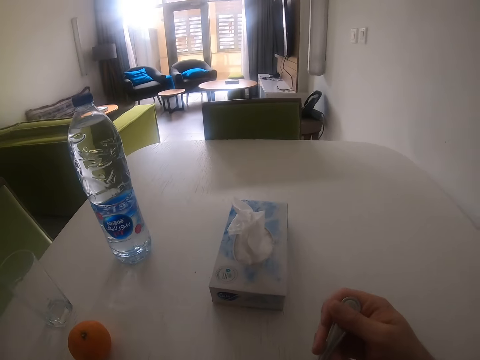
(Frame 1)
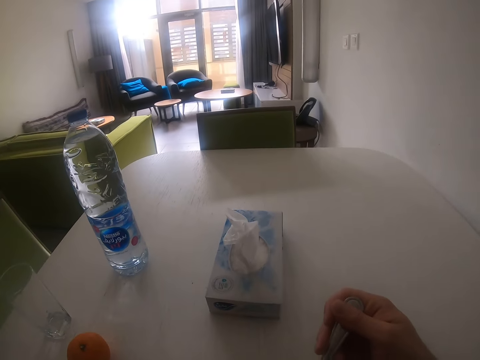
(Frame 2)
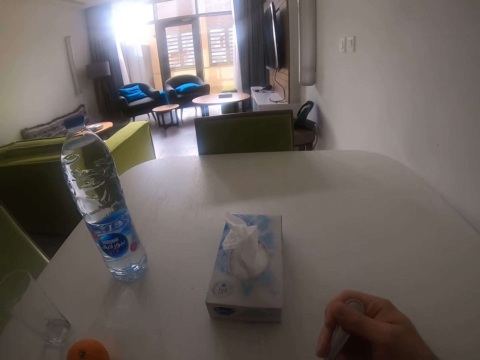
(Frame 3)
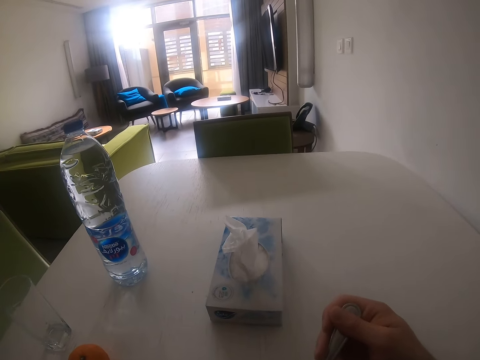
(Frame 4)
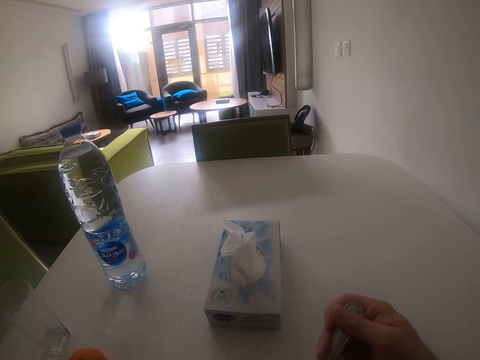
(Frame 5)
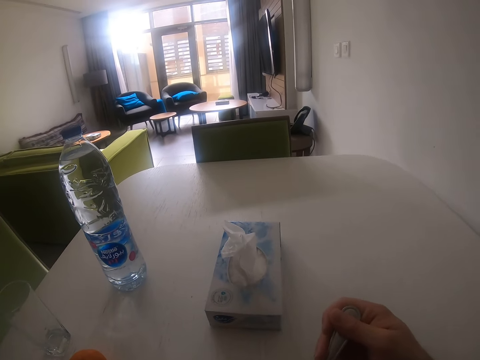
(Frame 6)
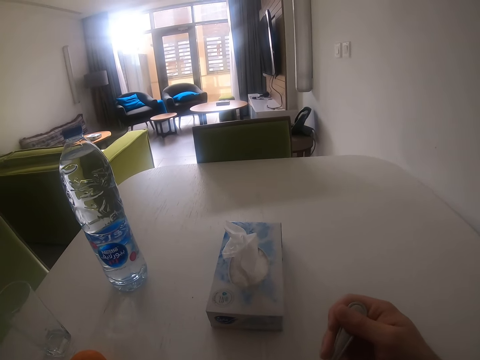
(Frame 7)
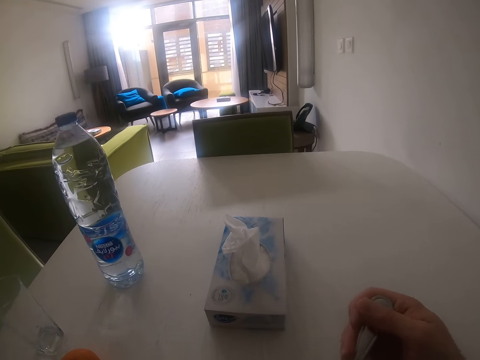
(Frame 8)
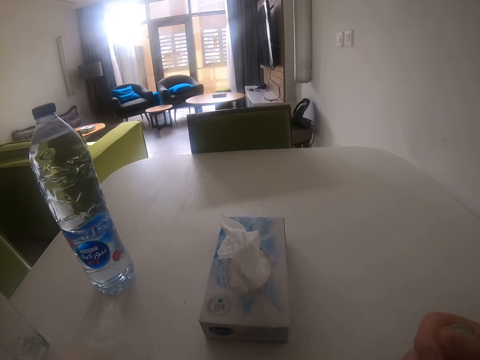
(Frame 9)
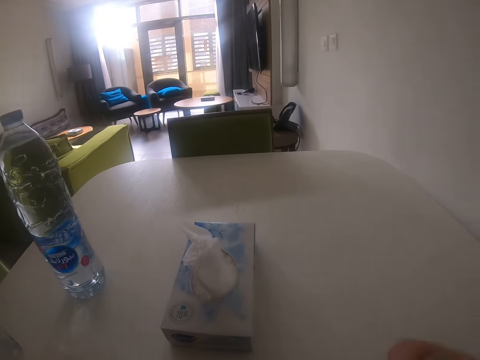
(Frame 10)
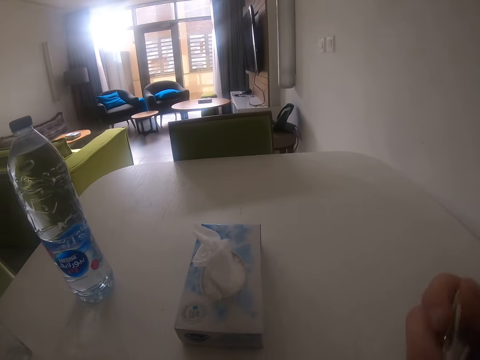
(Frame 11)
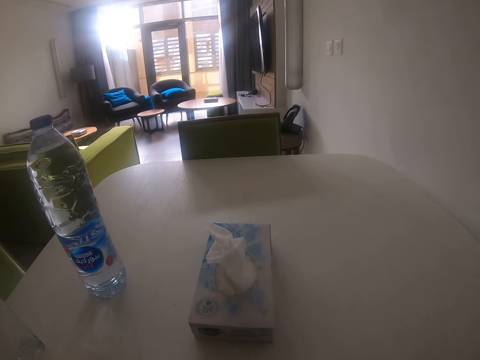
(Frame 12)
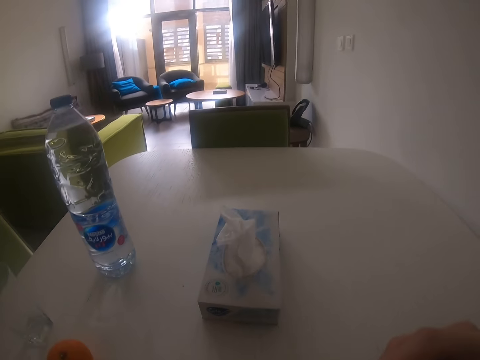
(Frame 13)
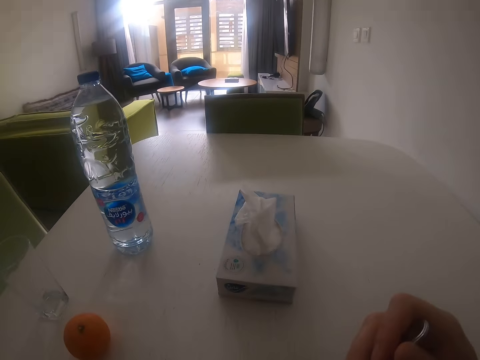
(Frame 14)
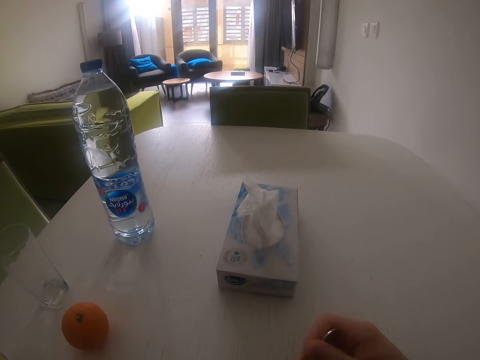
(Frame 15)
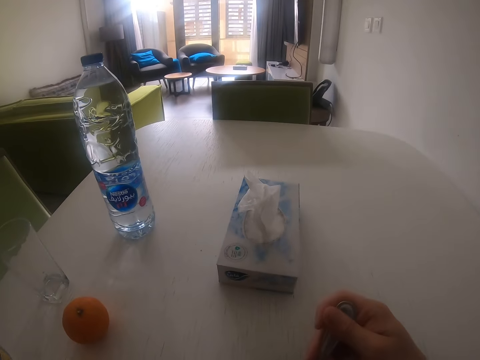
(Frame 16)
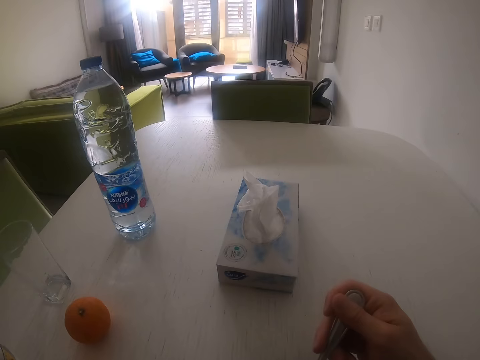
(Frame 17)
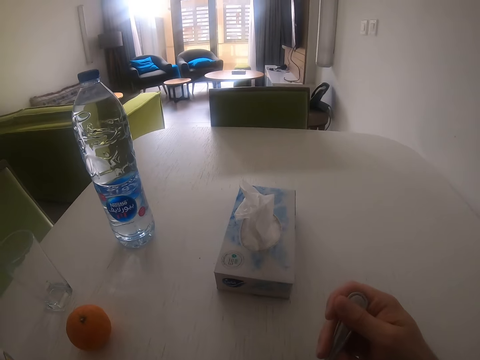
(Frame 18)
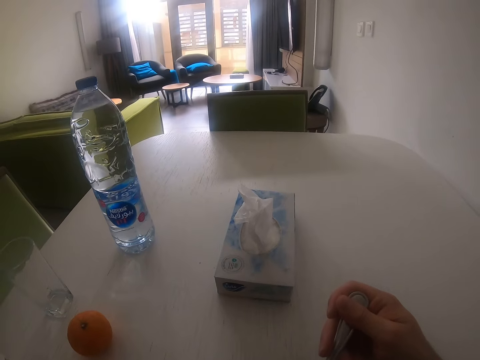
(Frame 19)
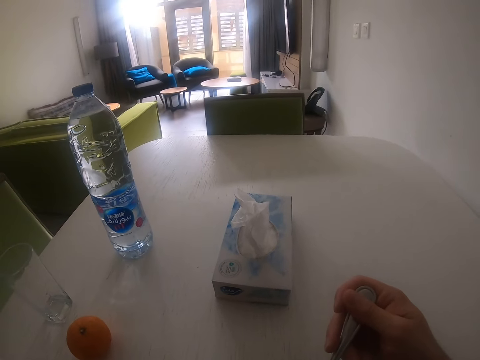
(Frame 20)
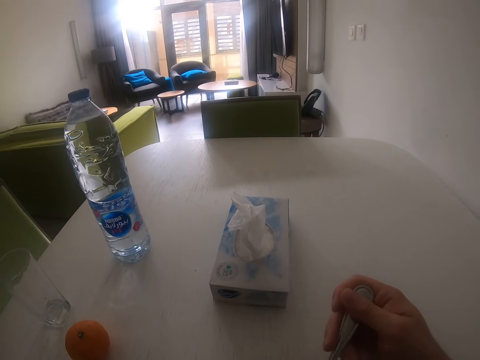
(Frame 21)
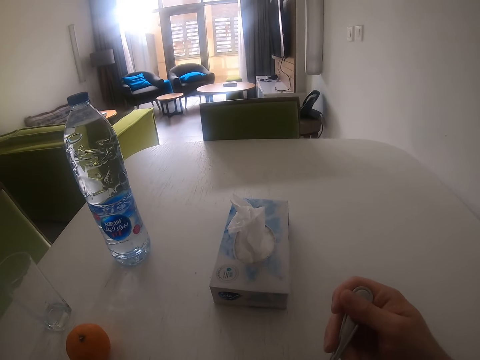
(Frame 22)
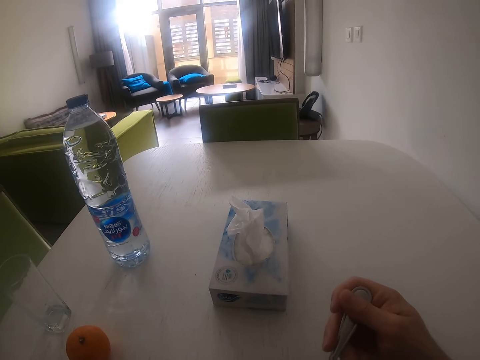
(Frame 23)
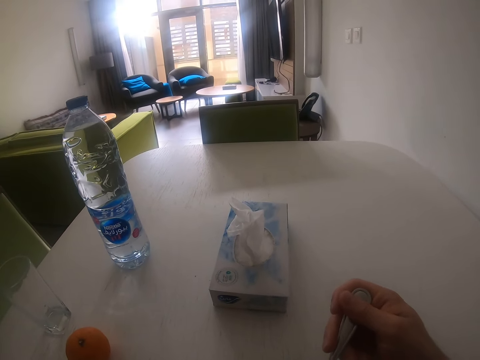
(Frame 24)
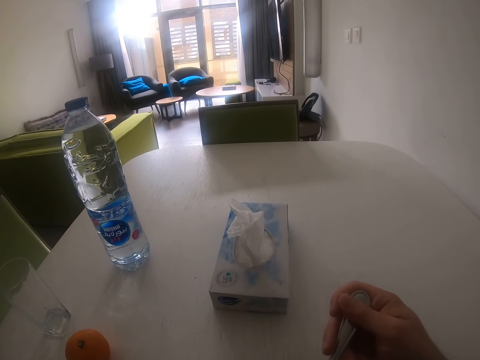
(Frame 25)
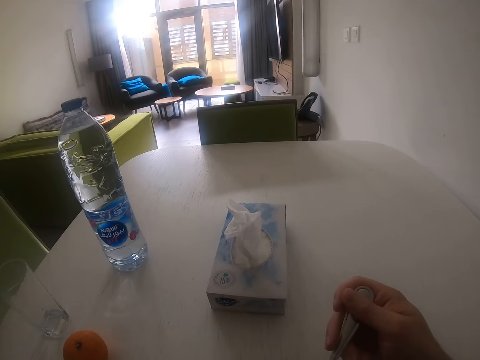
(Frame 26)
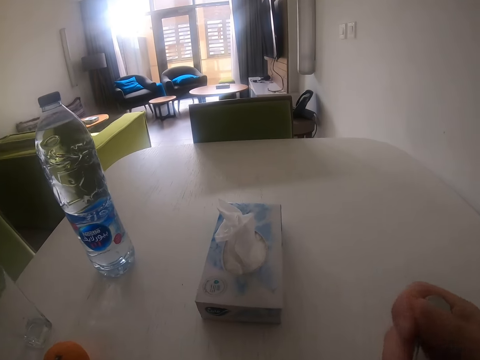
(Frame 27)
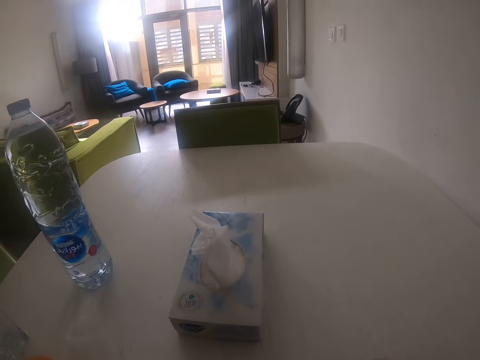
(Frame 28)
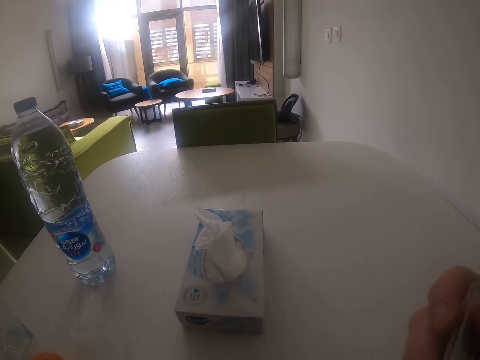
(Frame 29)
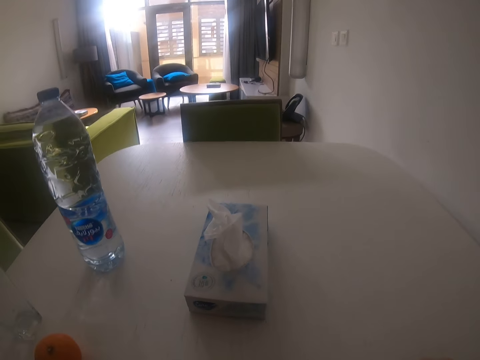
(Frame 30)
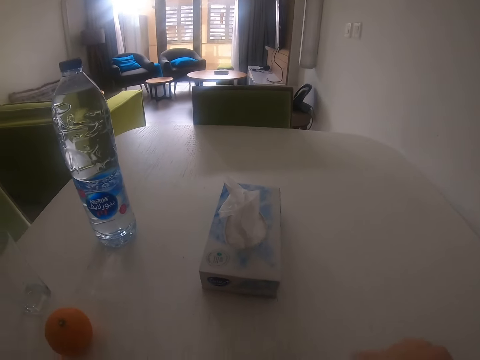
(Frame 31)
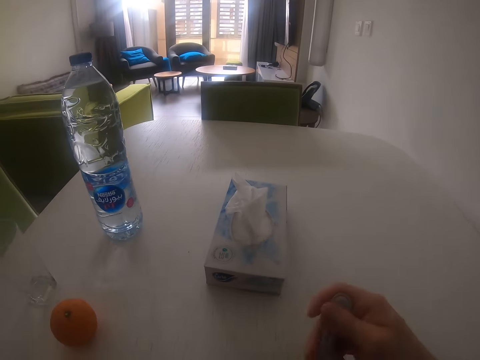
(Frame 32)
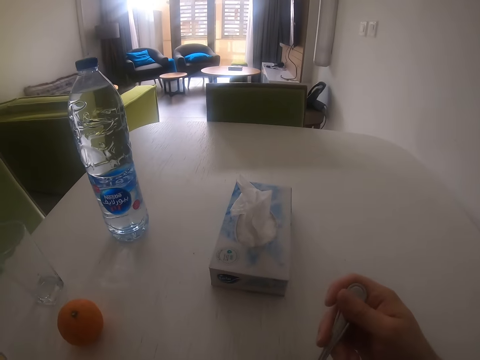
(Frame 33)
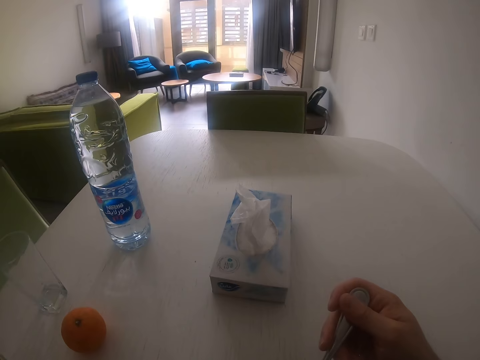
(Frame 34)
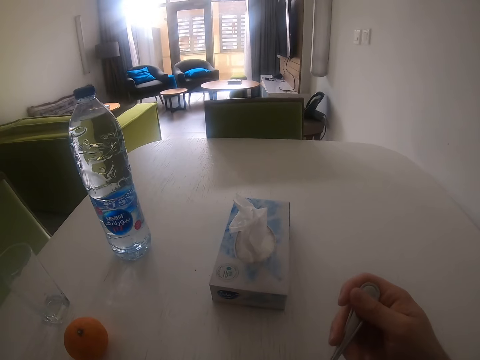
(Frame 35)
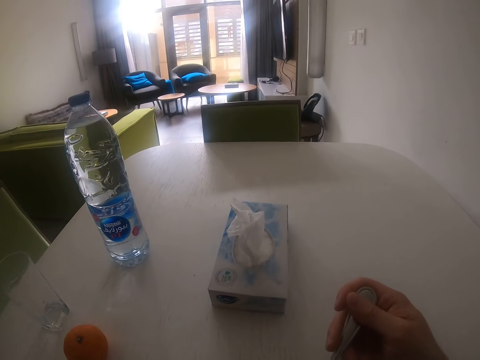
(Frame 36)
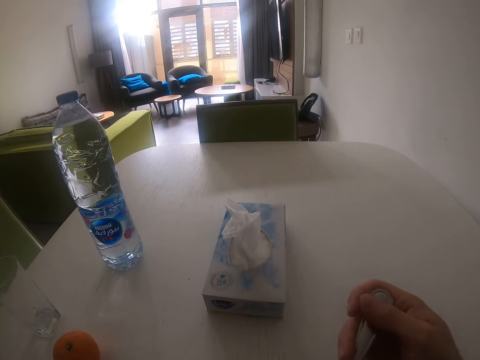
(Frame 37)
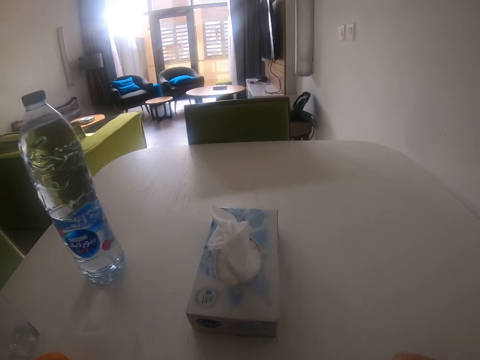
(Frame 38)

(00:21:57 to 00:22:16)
The camera wearer shakes the spoon. They lift the spoon and eat something. They move the right hand and stir something. They shake the spoon, lift the spoon and eat something. They stir something.

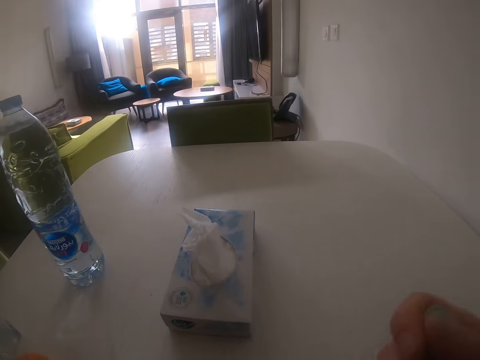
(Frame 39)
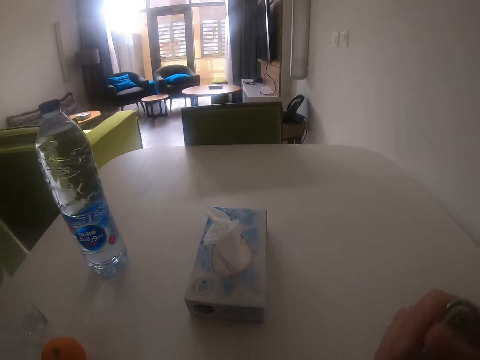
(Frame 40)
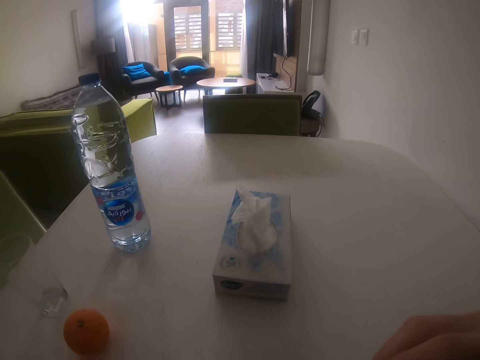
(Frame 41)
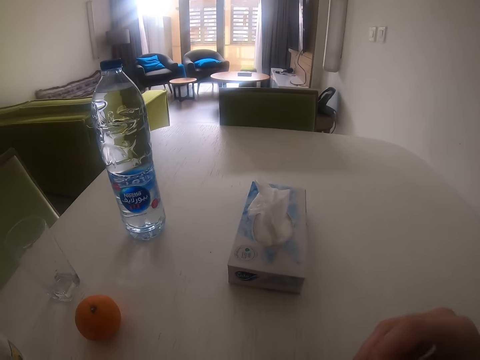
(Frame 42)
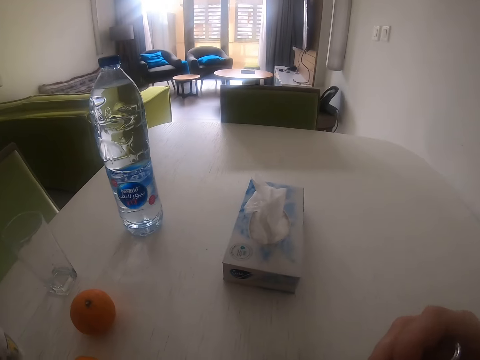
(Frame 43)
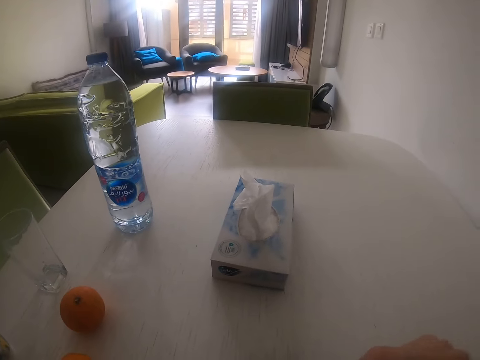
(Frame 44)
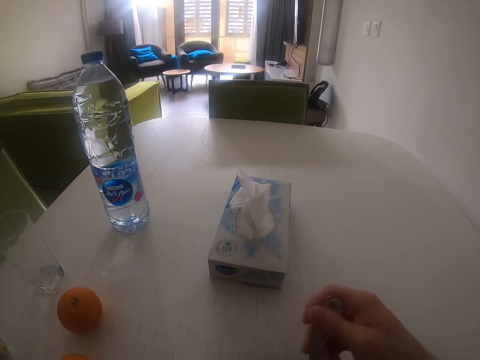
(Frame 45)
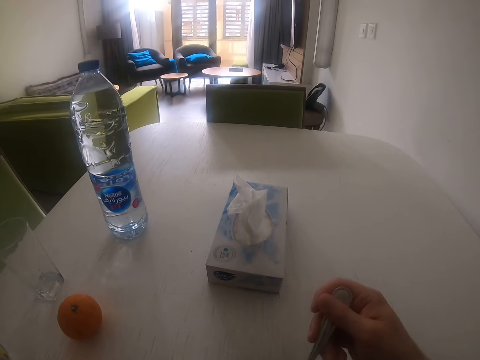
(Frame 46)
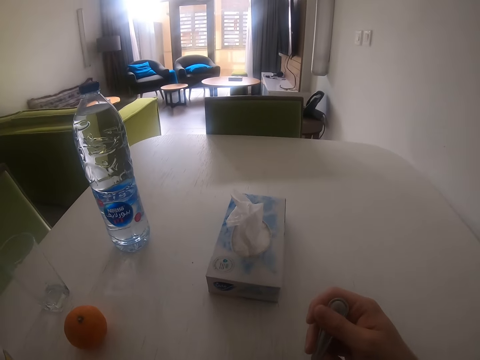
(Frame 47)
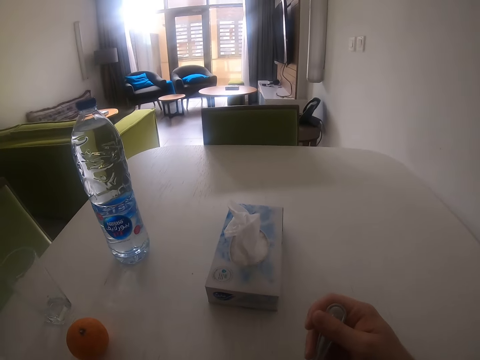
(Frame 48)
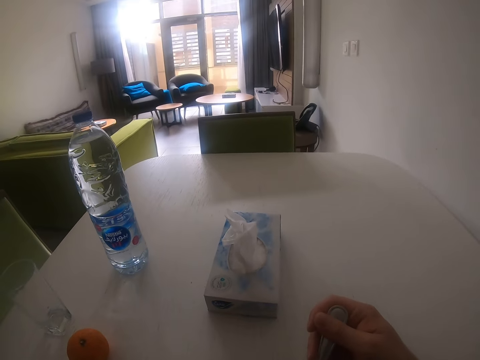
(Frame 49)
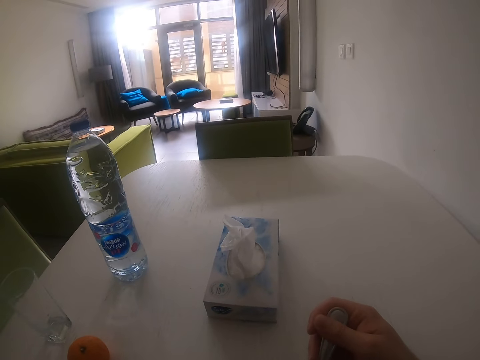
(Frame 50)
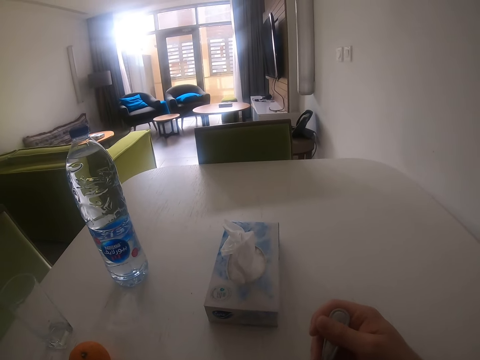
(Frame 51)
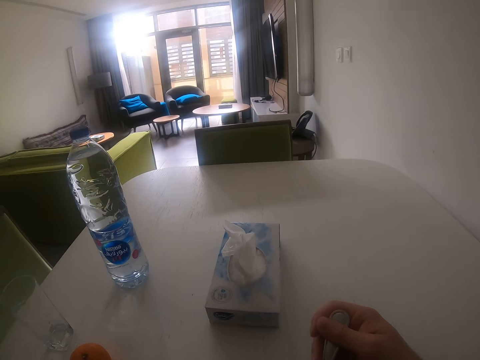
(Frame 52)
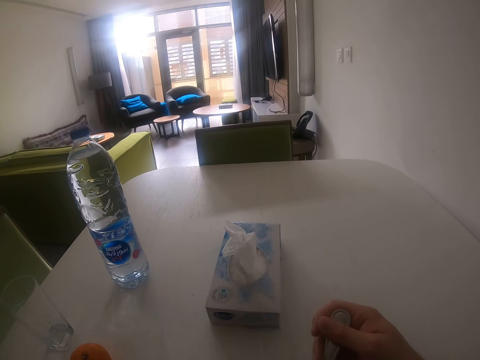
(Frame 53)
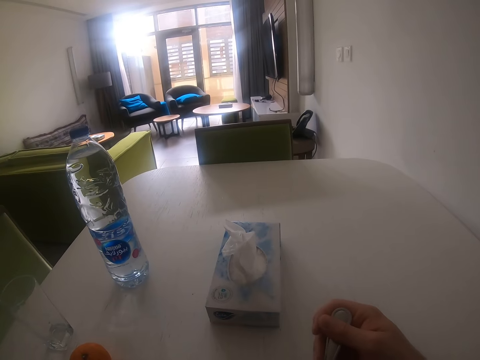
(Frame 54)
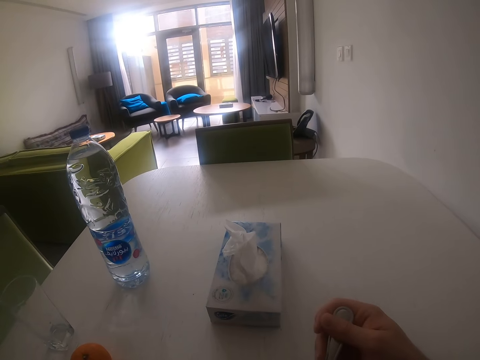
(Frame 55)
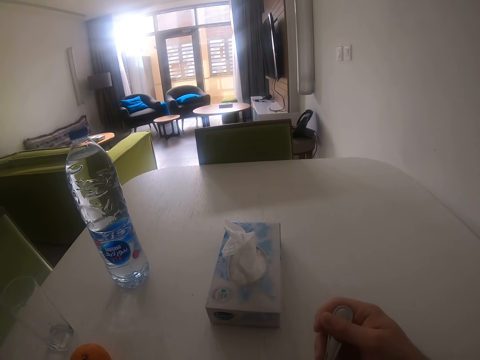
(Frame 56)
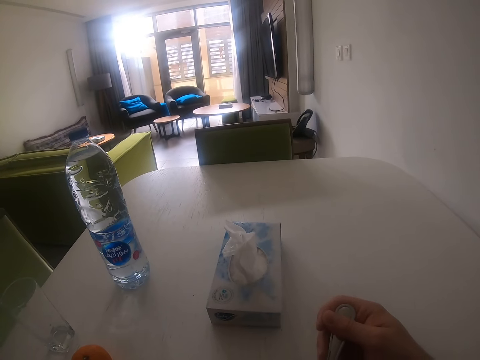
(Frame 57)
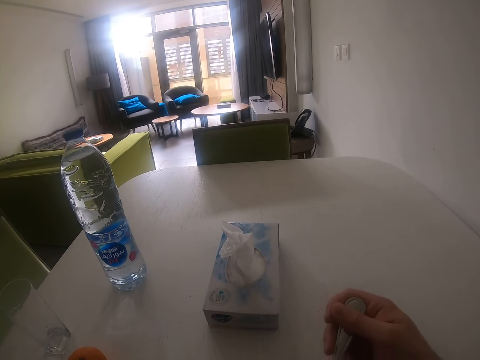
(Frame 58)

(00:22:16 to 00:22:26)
The camera wearer scoops something. They look around.
